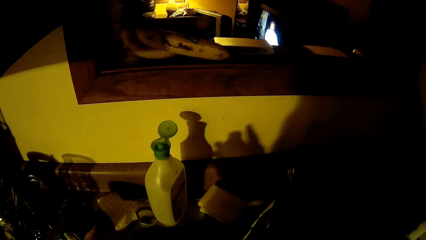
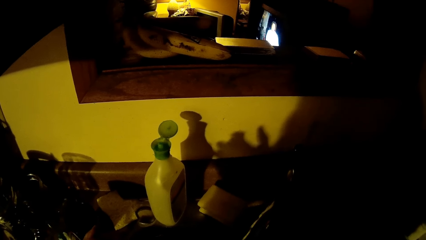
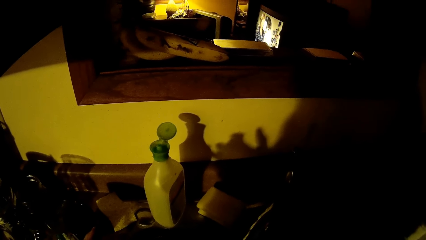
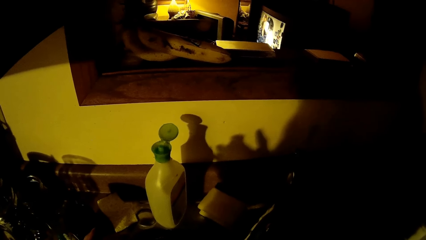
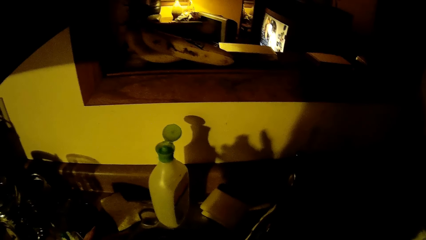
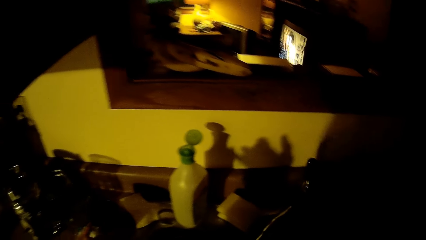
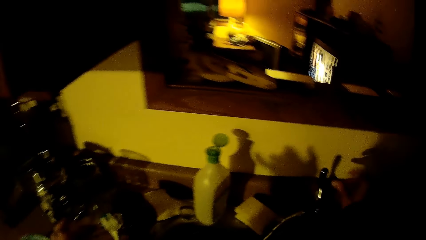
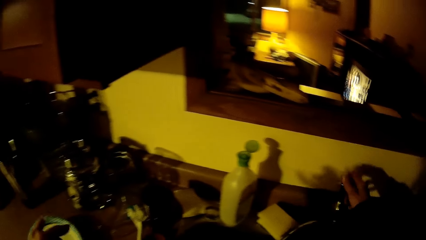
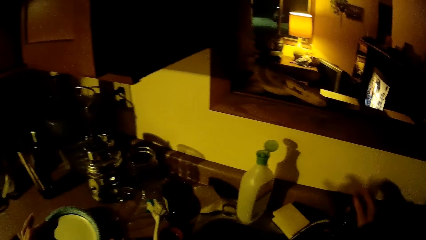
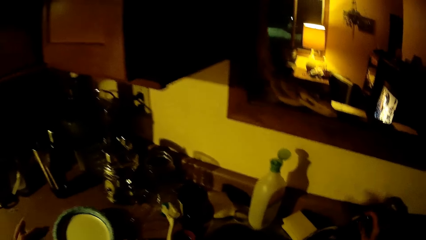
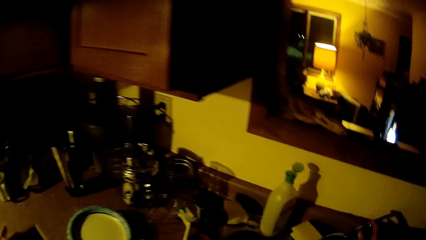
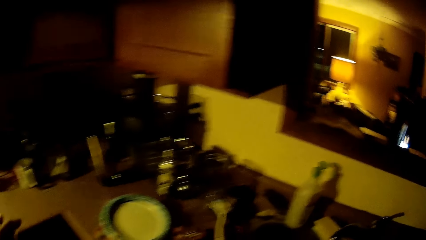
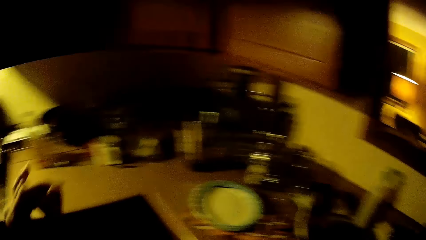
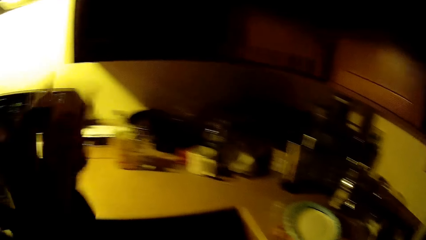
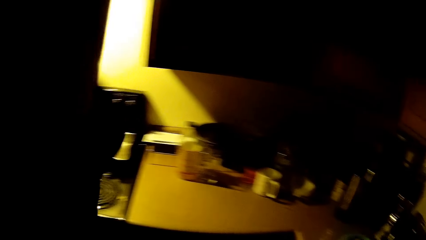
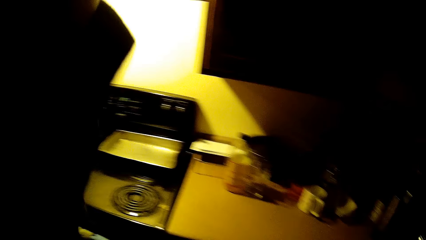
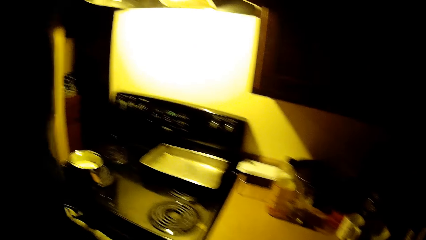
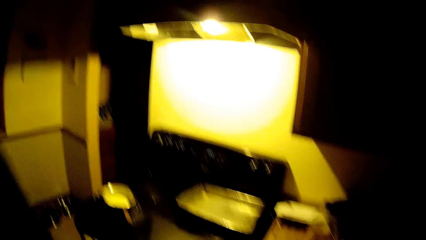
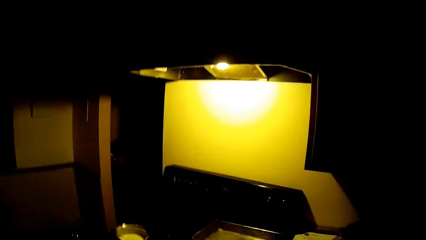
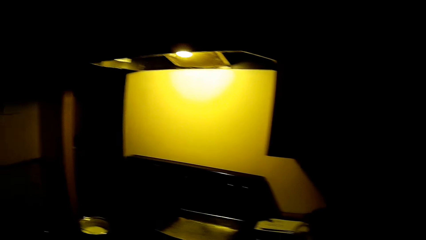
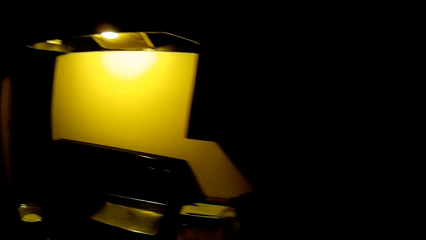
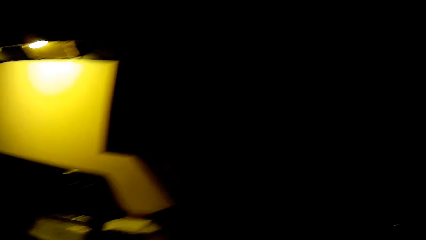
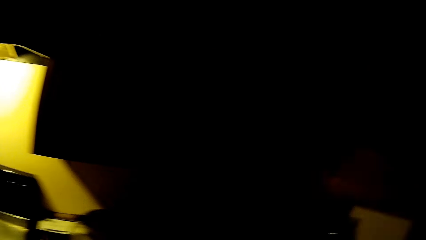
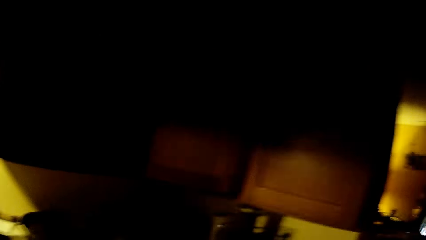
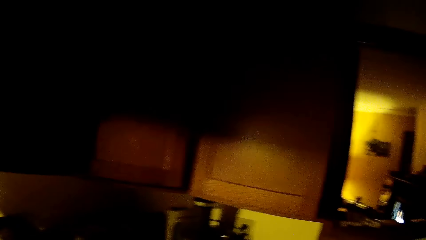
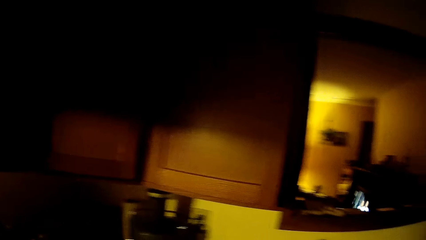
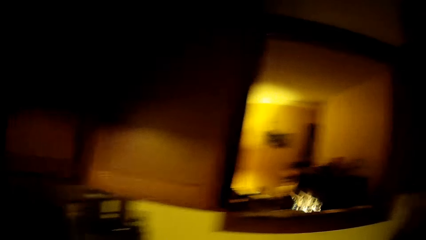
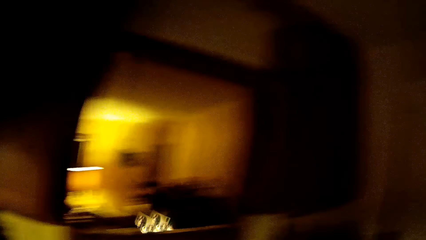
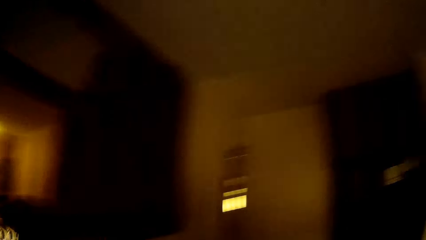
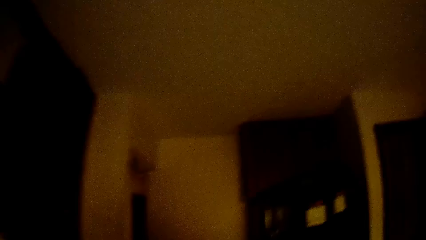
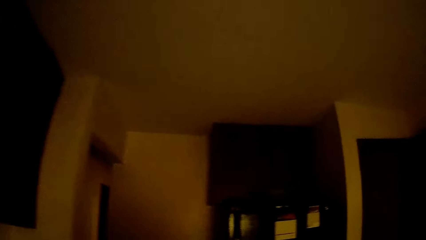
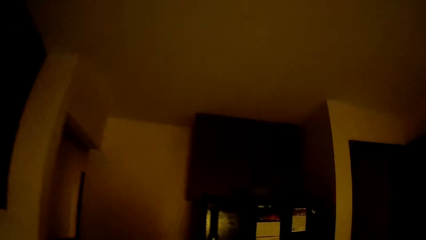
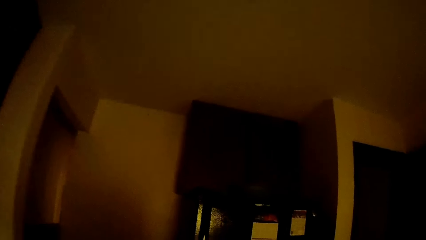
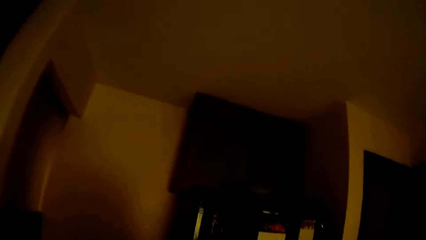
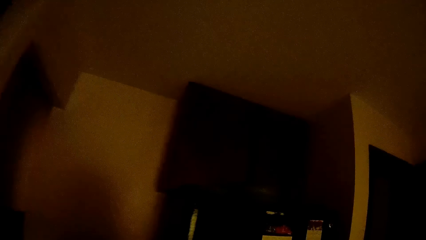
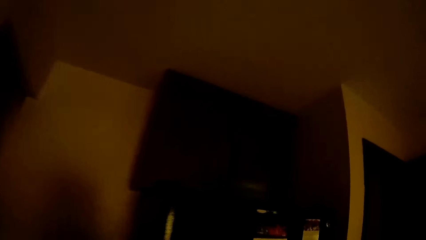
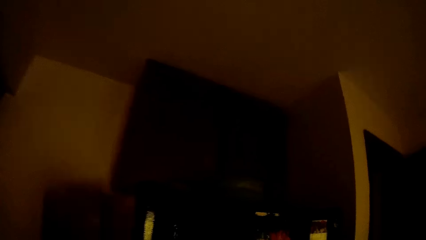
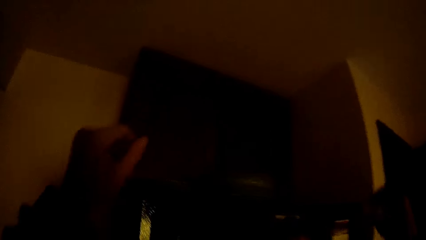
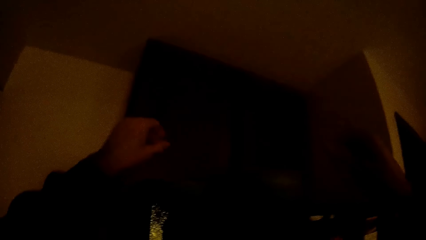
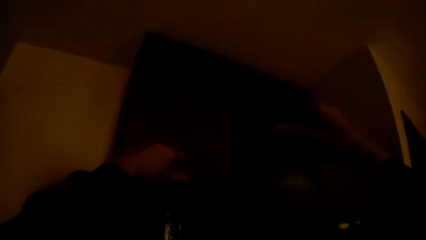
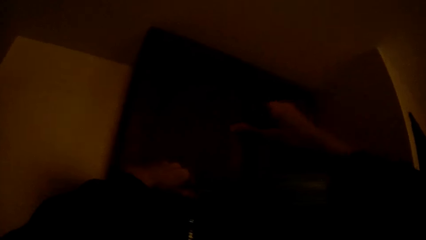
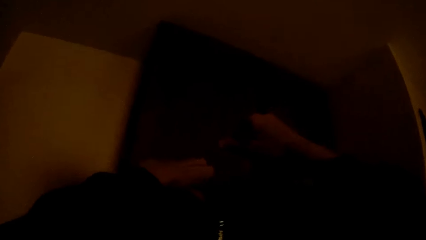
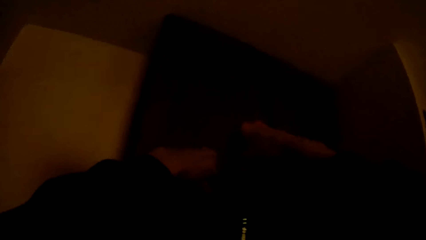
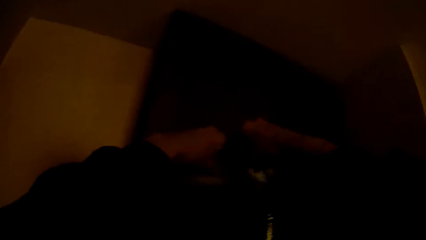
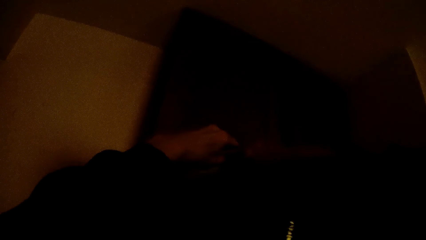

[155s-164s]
The camera wearer opens the faucet. They raise a hand. They walk towards a kitchen shelf. They pick up something.

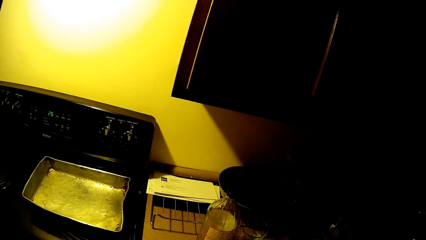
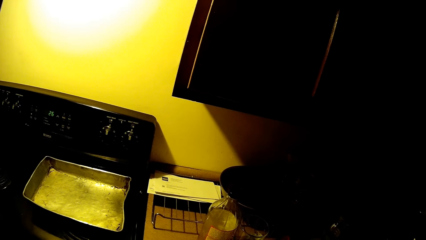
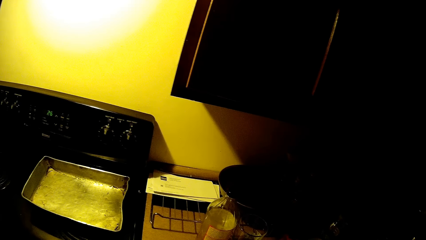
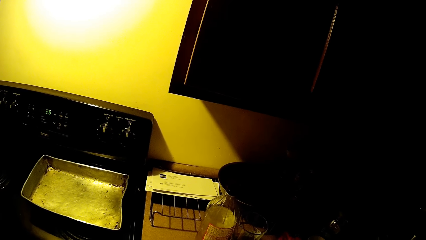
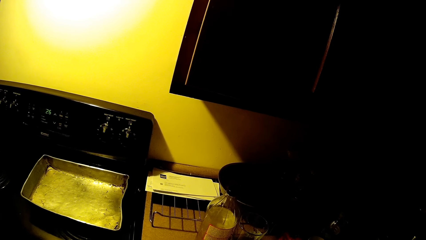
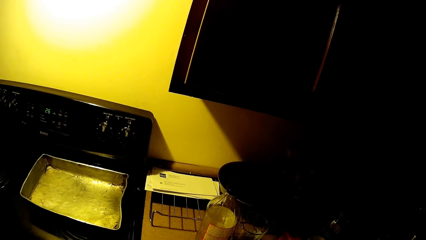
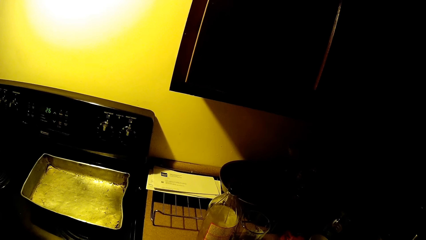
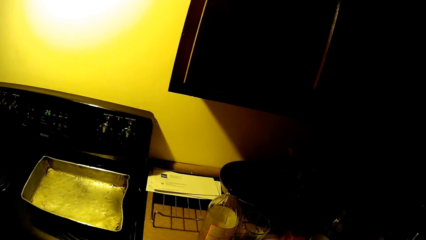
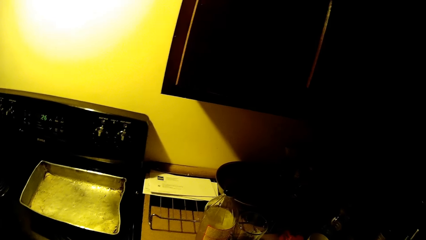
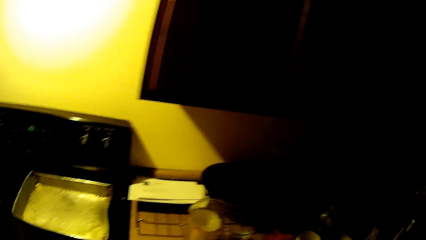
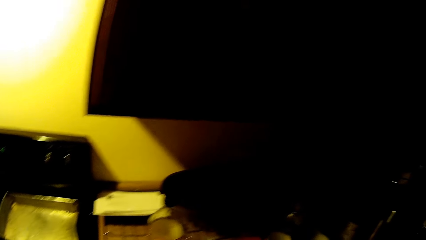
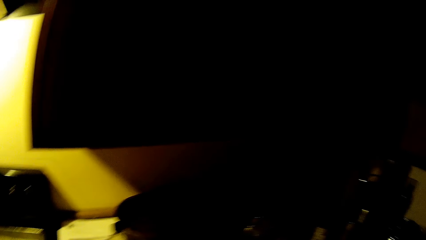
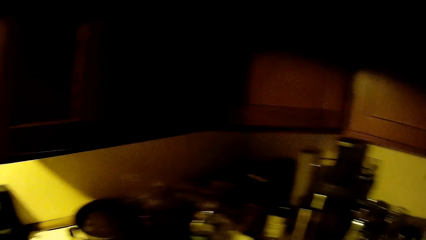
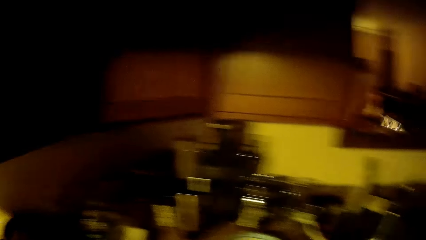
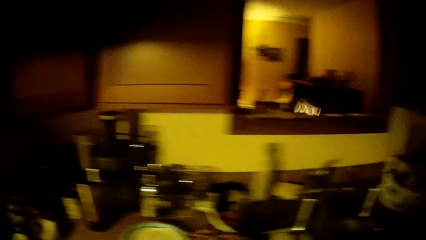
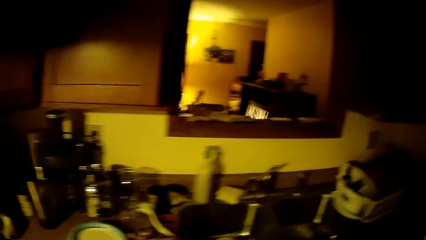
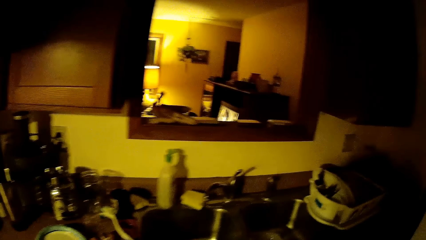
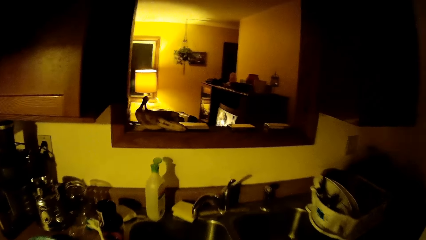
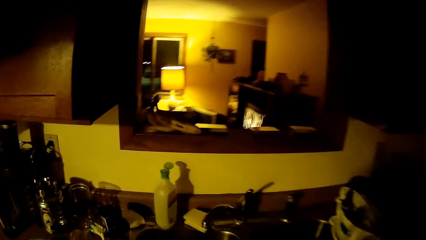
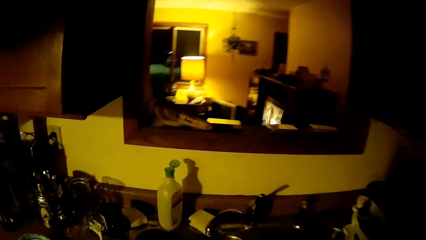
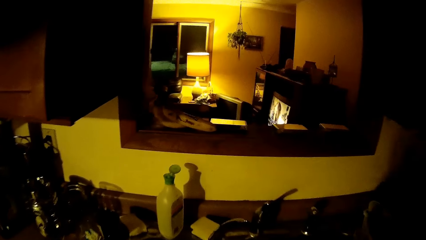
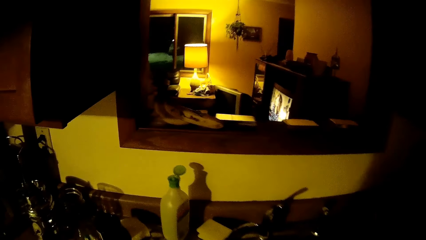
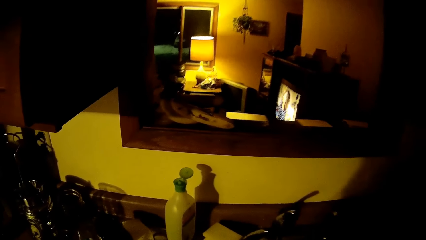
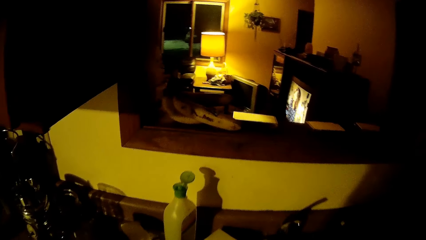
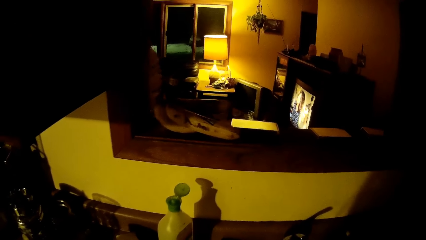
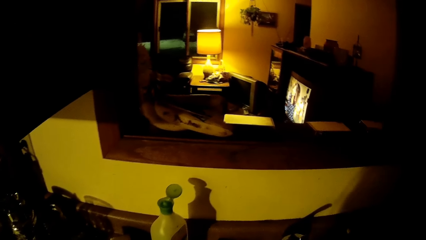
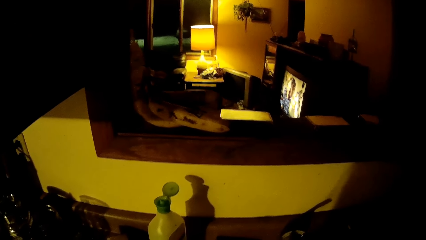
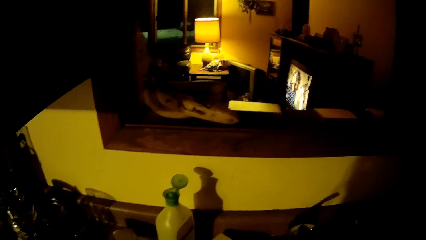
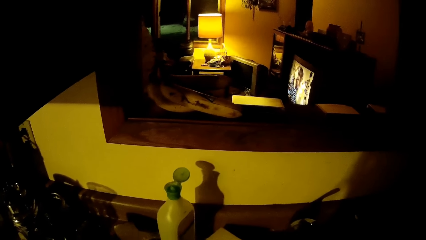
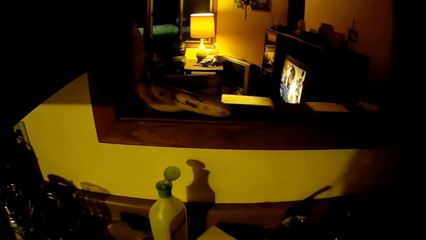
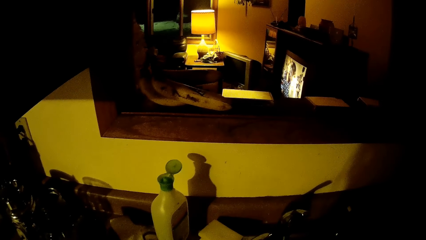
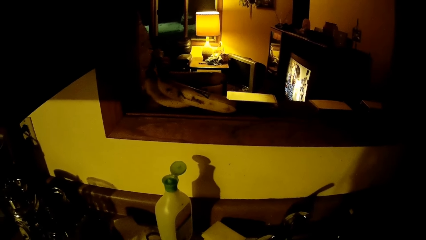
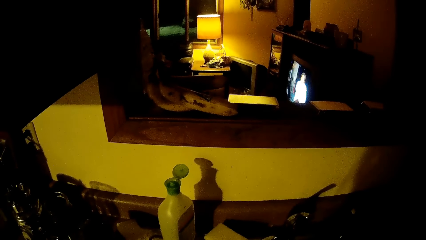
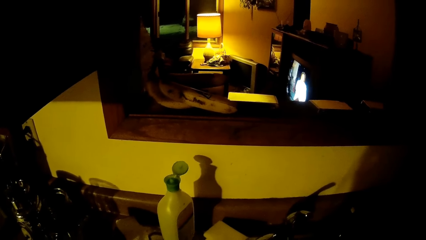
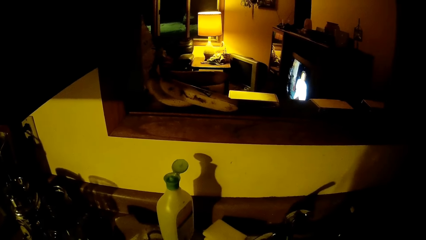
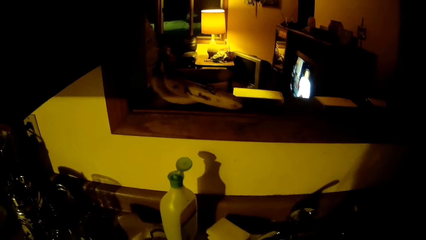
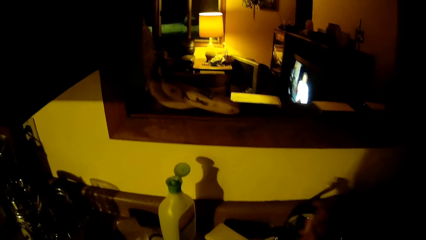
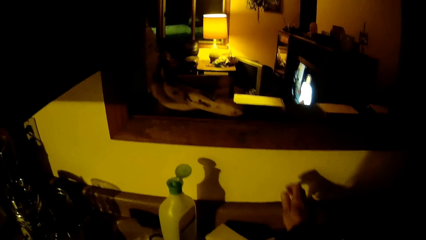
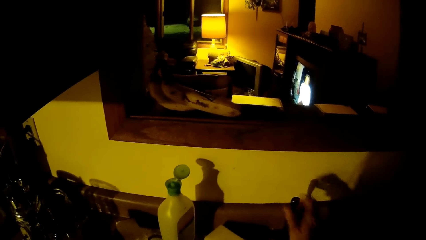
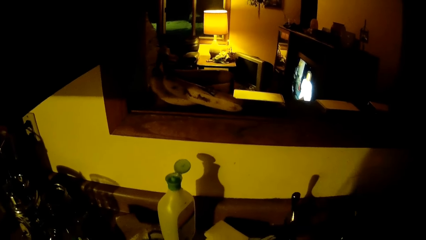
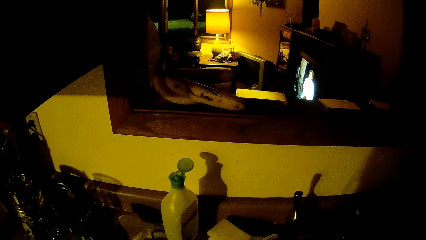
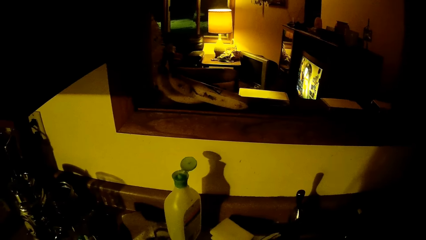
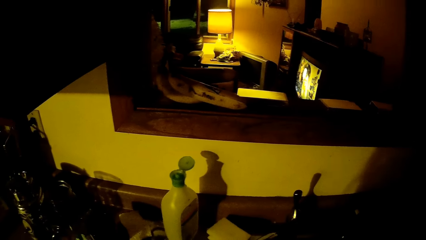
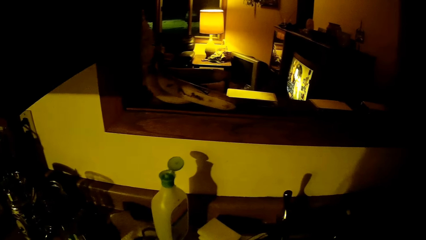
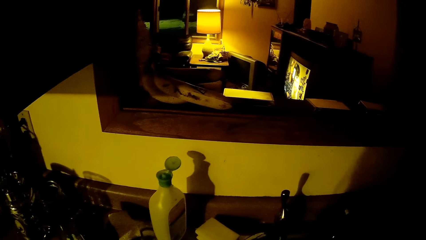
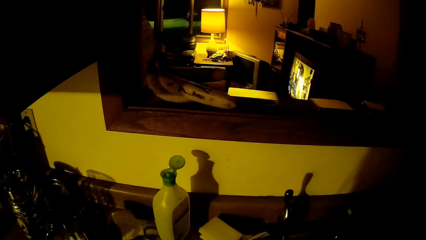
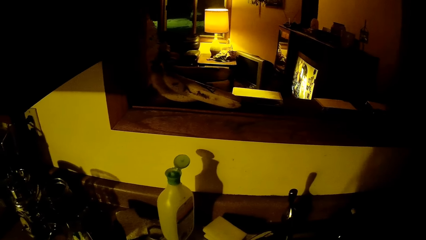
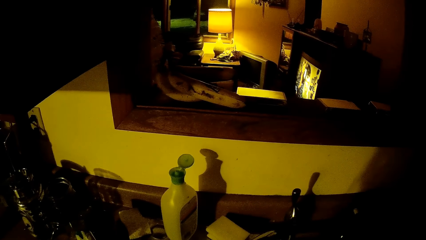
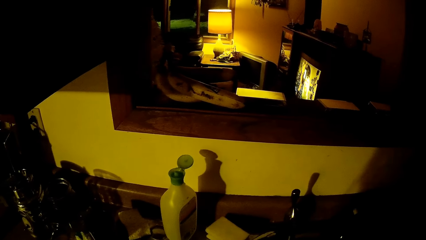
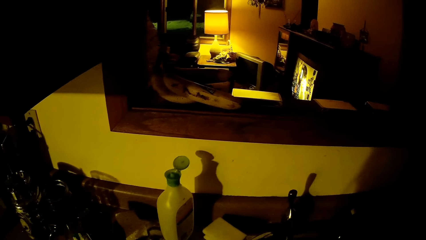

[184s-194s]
The camera wearer walks towards a sink in the kitchen. He switches on a tap with his right hand.
